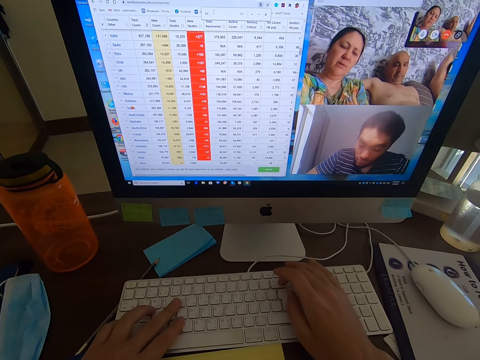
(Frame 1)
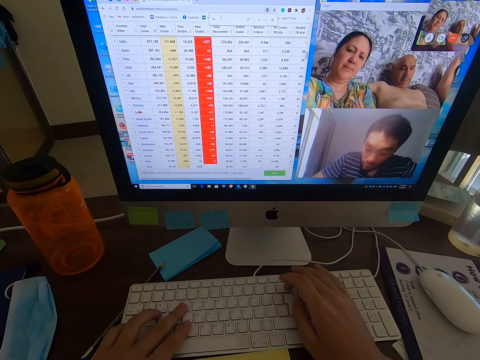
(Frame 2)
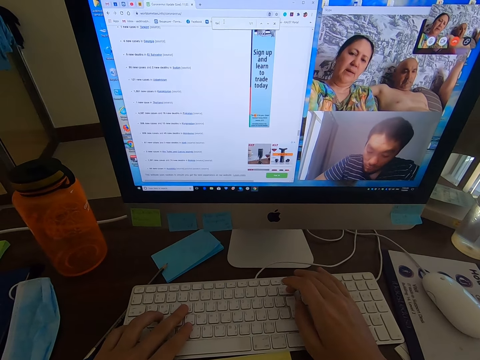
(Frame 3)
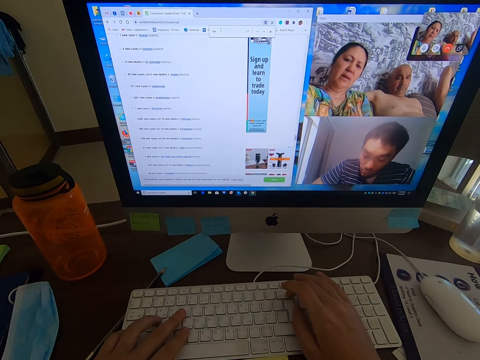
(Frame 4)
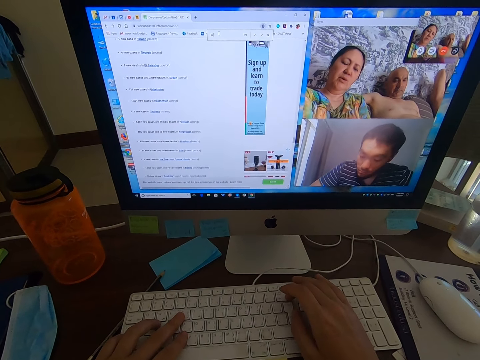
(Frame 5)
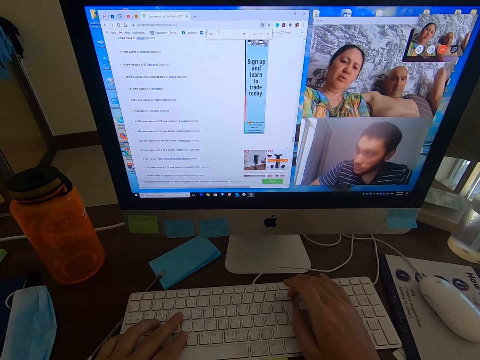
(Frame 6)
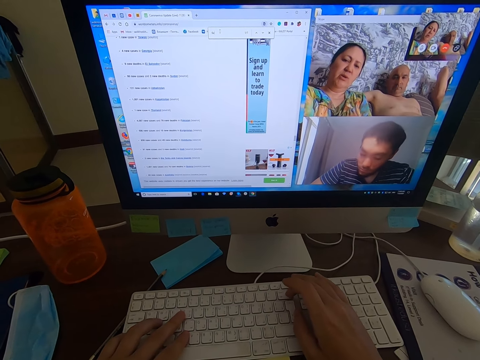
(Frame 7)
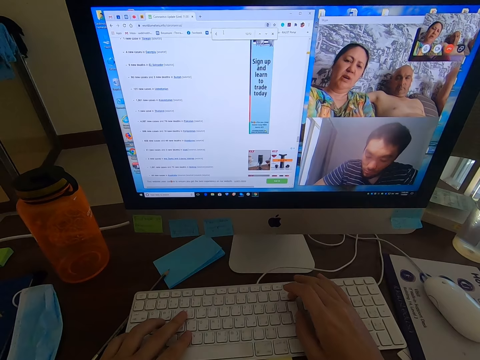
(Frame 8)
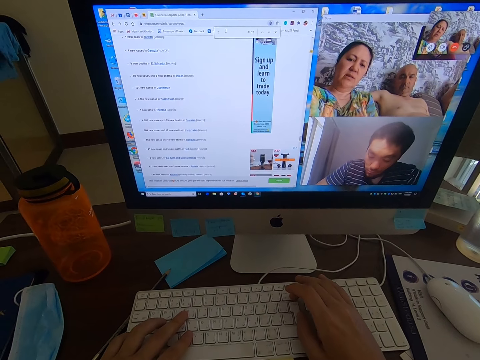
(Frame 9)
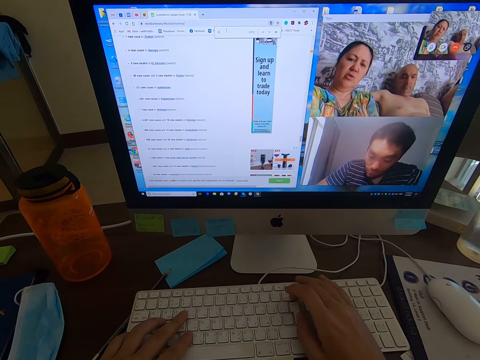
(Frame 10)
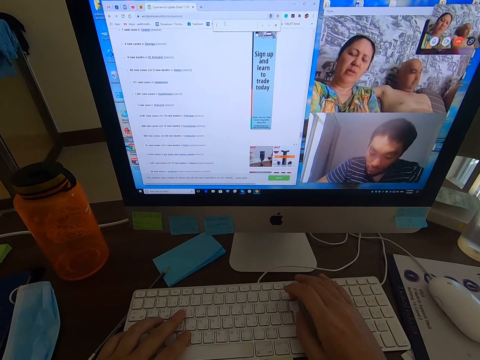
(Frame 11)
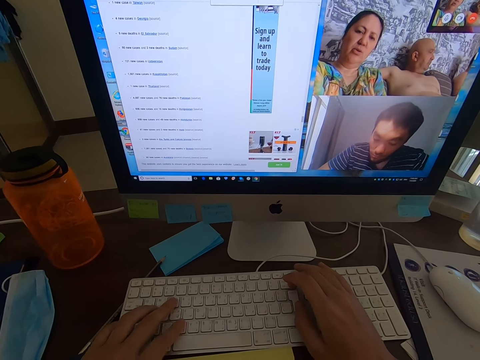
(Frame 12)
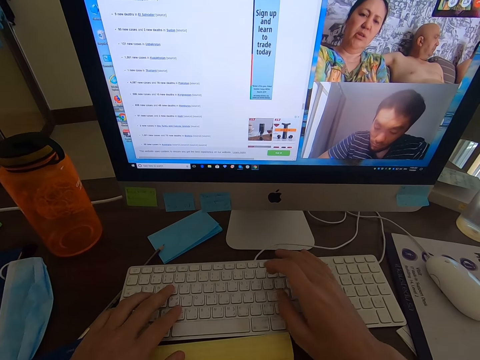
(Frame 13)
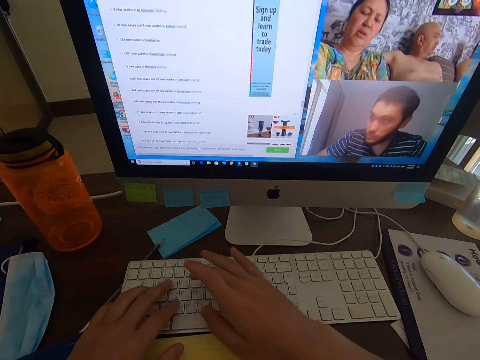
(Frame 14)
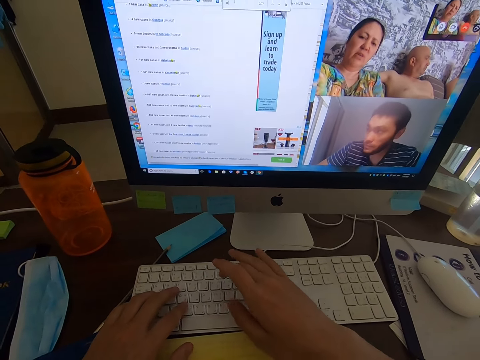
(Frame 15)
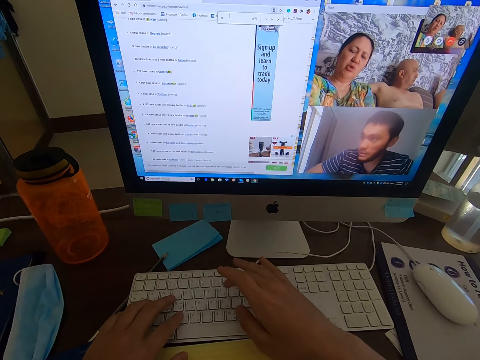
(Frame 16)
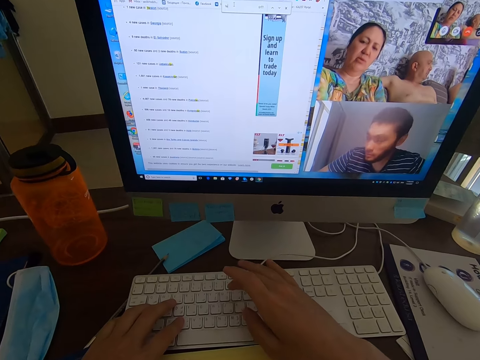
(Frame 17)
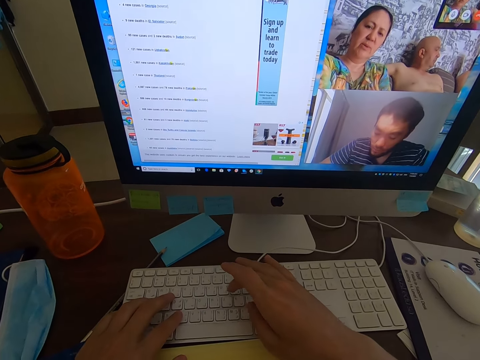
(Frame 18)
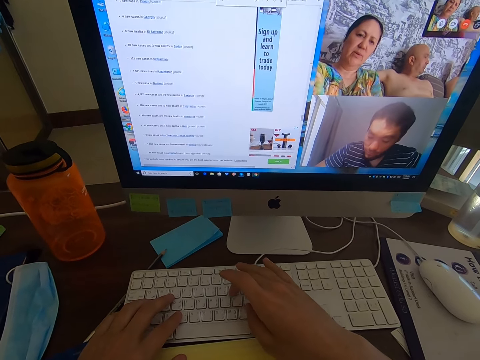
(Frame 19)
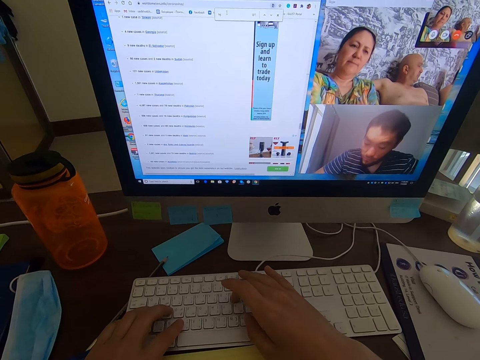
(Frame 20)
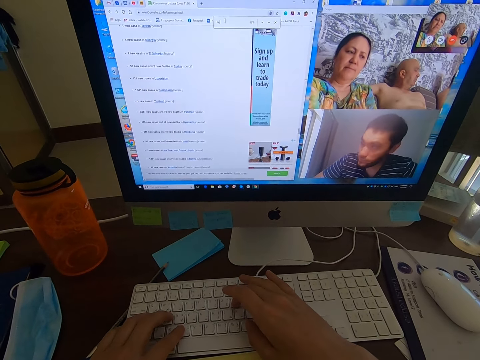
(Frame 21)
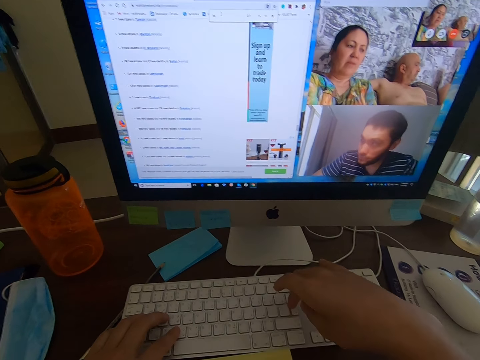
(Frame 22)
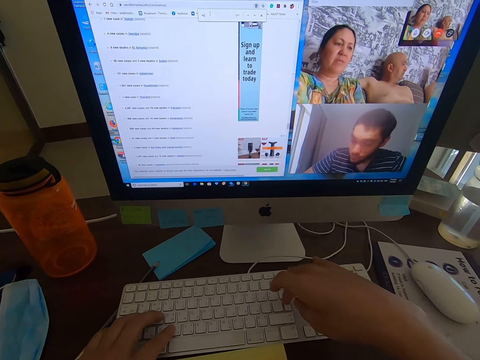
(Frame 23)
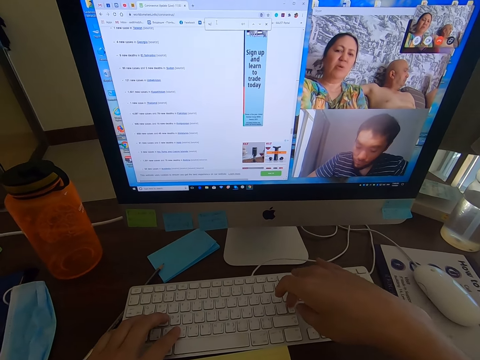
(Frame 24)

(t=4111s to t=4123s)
The camera wearer holds the keyboard. They type on the keyboard.

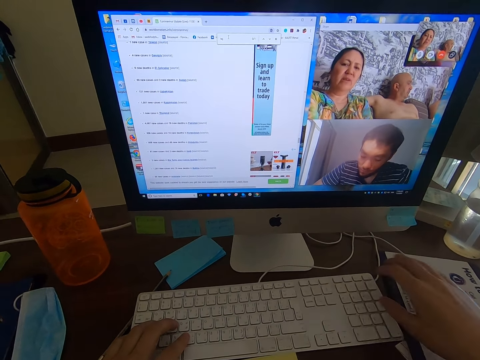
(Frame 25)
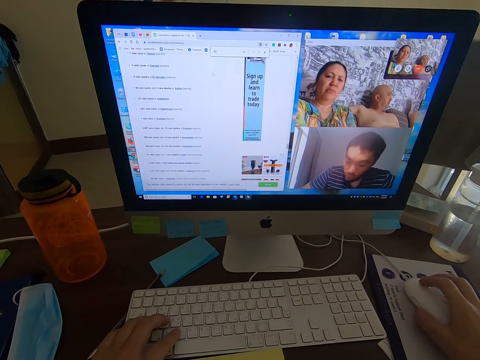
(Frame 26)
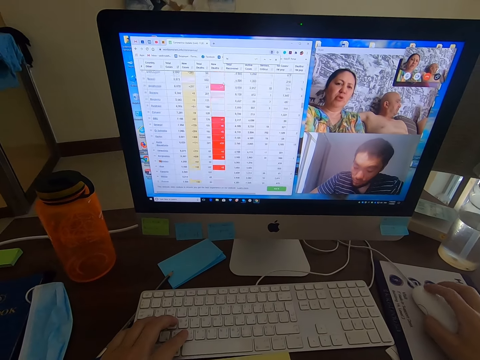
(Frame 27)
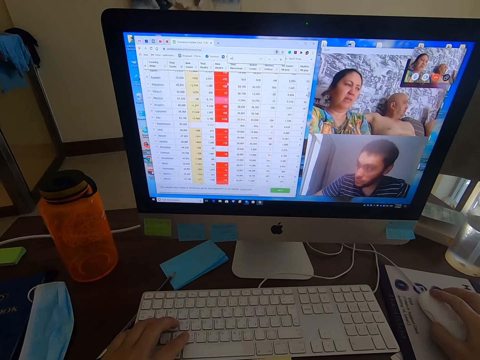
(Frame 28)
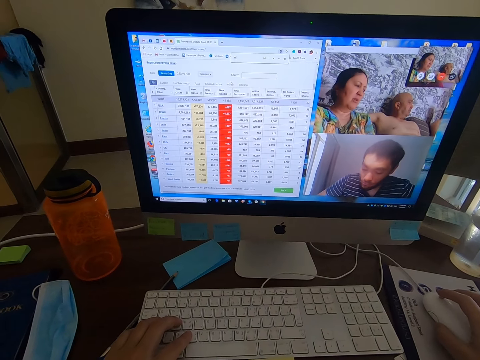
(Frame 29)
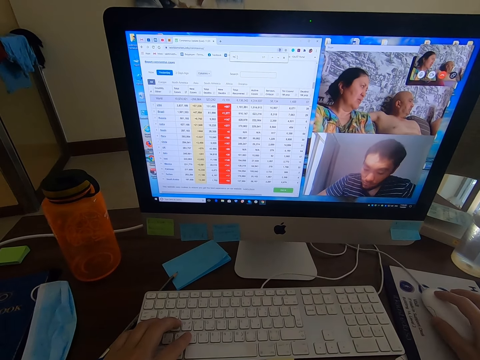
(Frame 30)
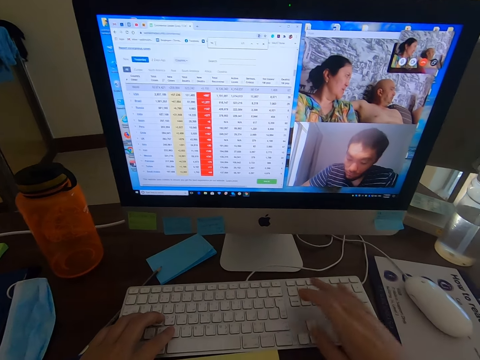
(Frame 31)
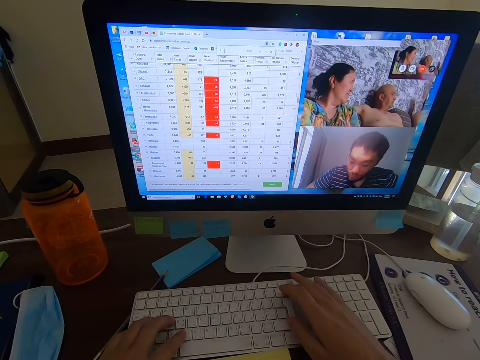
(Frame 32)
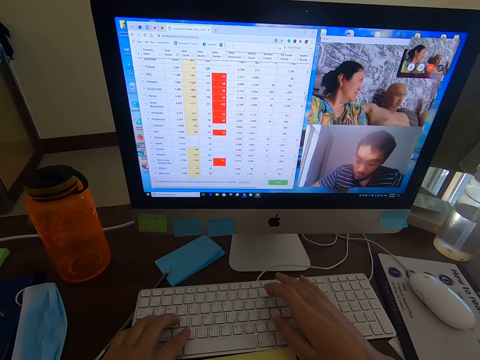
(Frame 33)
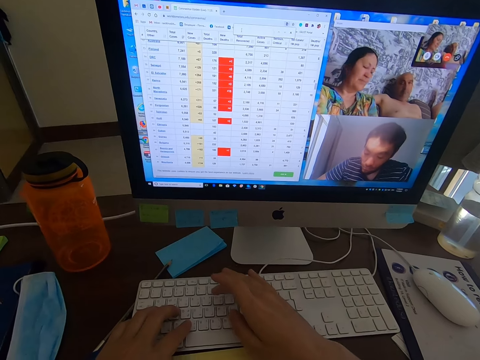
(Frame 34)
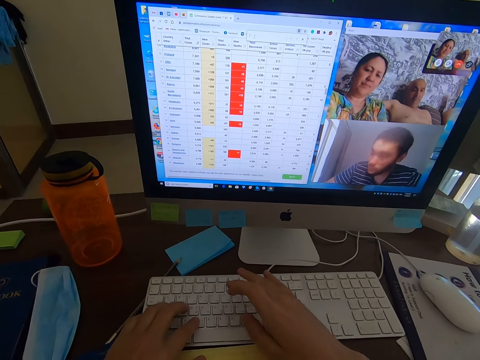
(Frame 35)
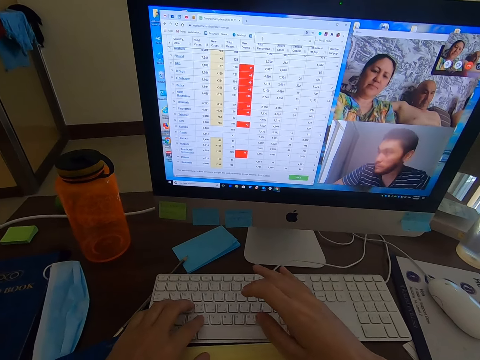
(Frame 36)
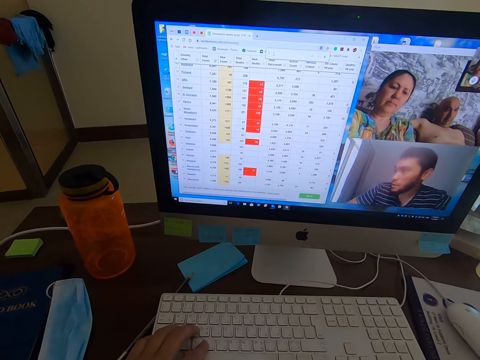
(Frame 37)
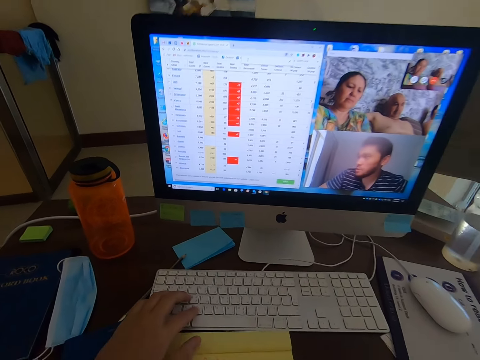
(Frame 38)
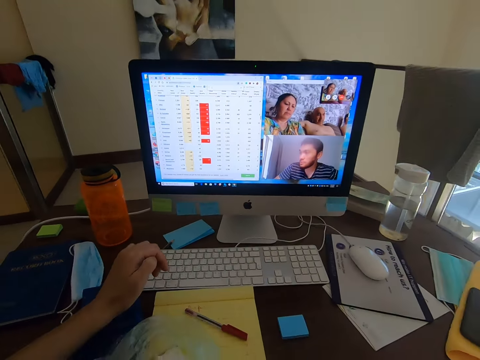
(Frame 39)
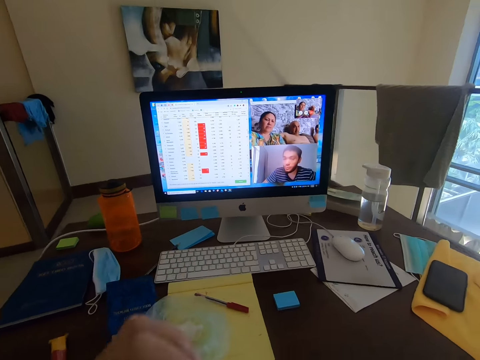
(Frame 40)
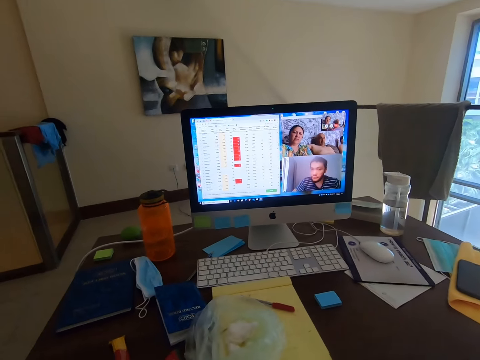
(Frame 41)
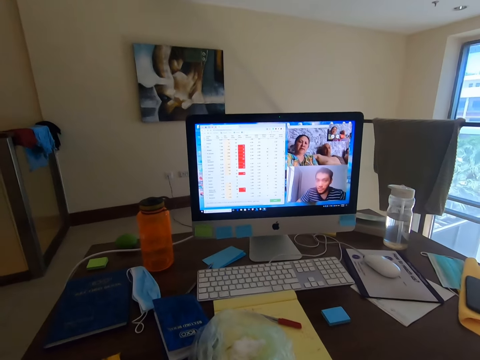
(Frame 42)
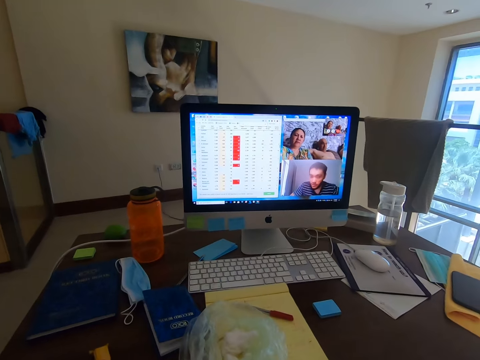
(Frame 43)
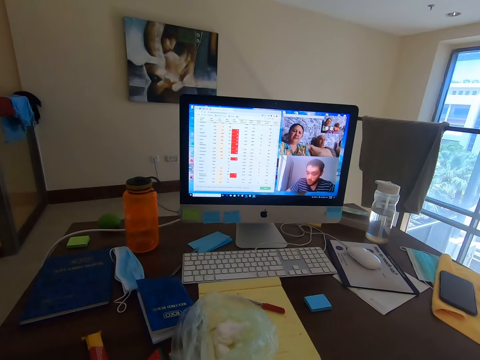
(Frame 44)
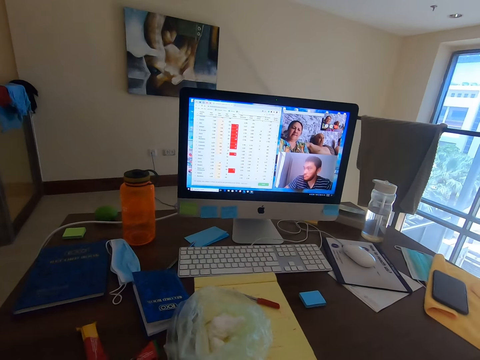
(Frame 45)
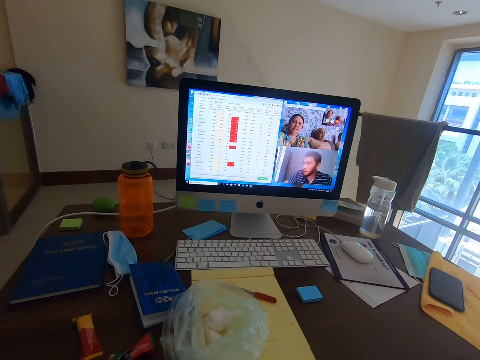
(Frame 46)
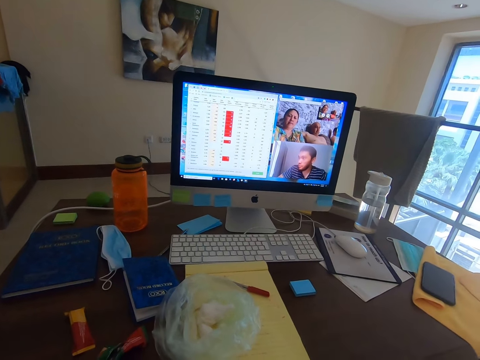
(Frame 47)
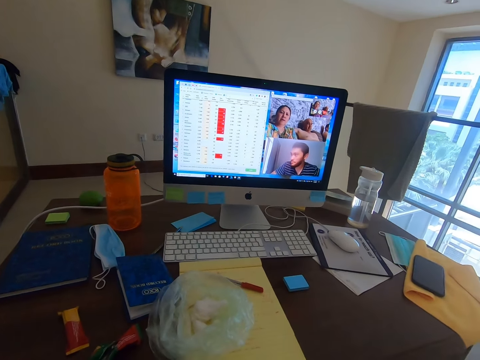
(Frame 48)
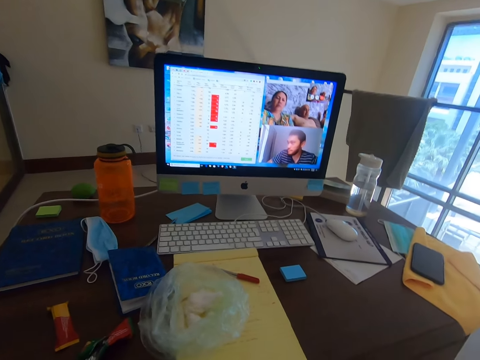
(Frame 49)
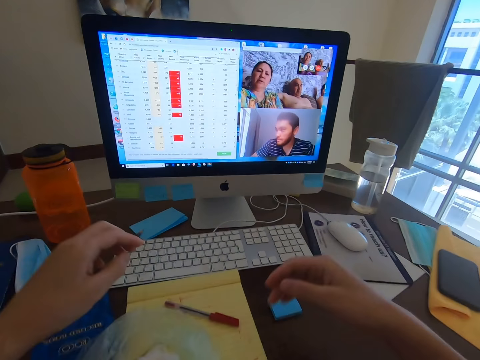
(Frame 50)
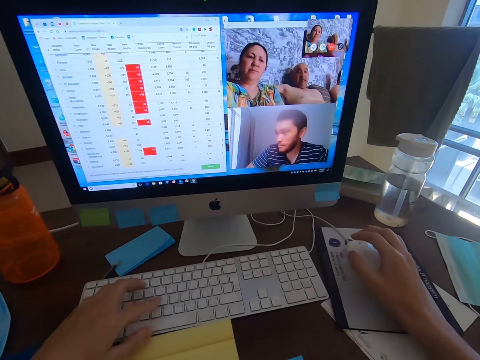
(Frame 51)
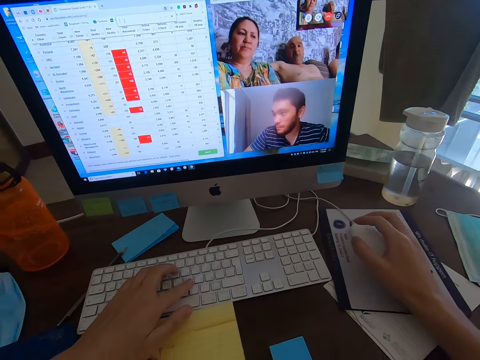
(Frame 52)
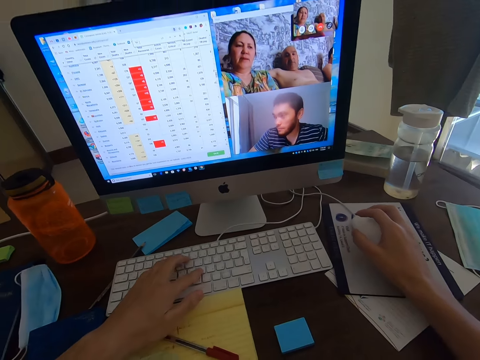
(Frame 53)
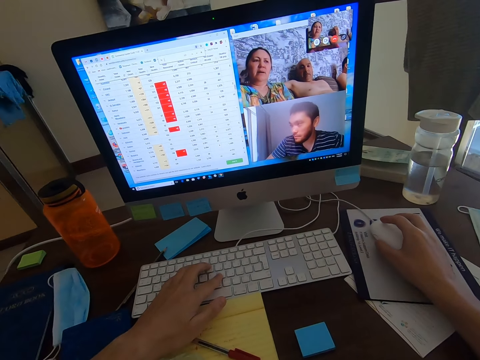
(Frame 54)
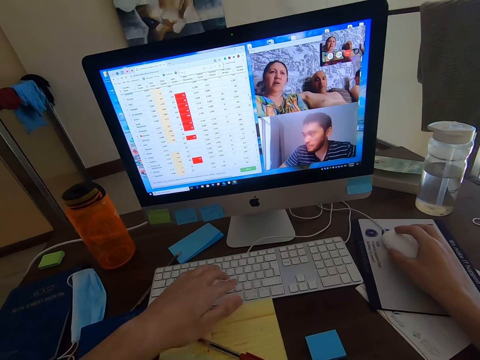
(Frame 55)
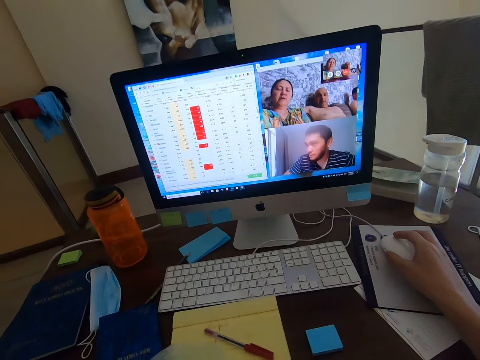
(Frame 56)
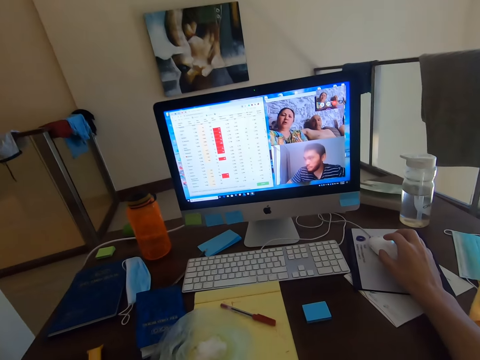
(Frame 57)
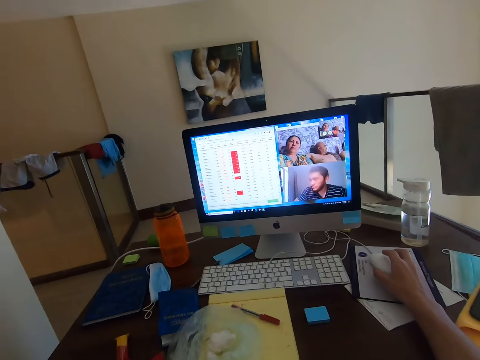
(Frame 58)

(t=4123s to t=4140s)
The camera wearer holds the mouse. They type on the keyboard. A man converses with a lady. The camera wearer looks on the screen display. They hold the mouse. They hold the keyboard.
